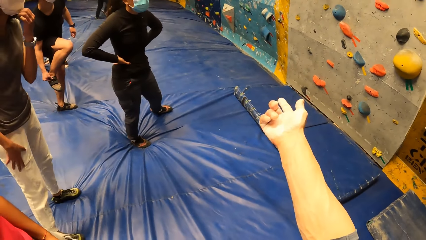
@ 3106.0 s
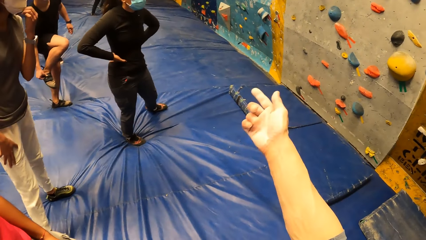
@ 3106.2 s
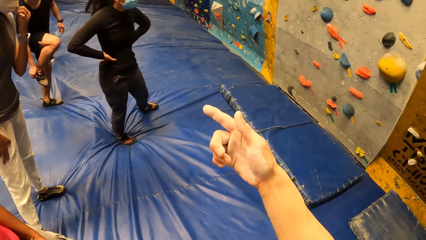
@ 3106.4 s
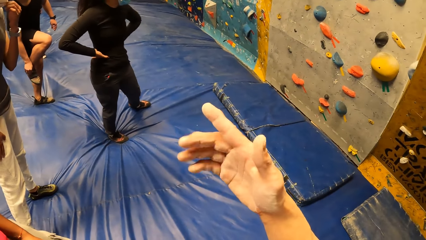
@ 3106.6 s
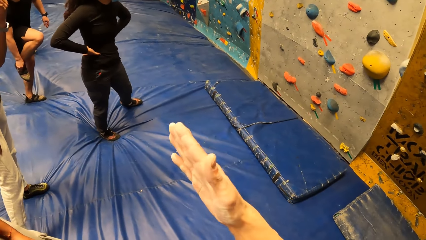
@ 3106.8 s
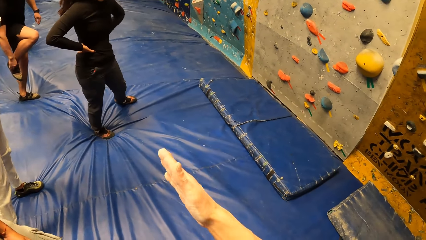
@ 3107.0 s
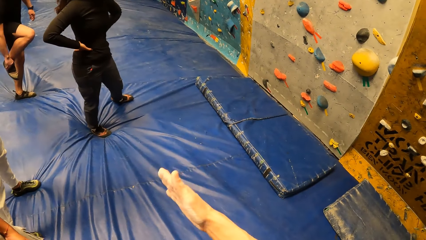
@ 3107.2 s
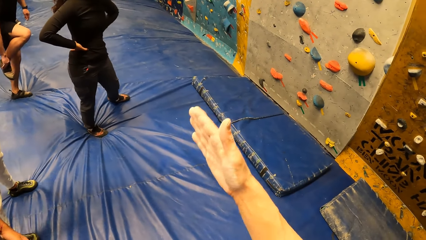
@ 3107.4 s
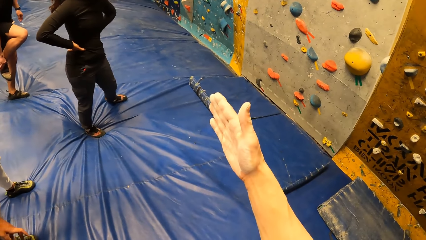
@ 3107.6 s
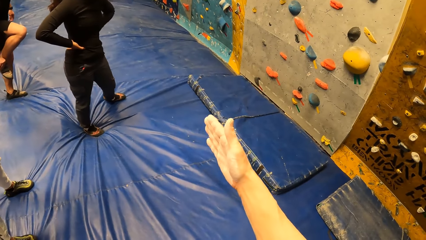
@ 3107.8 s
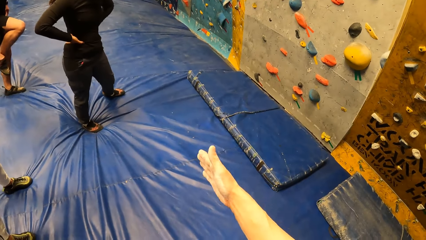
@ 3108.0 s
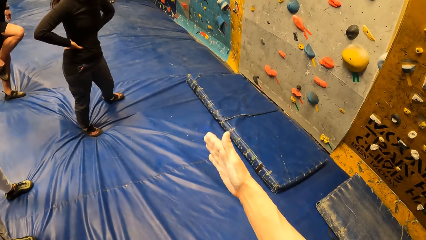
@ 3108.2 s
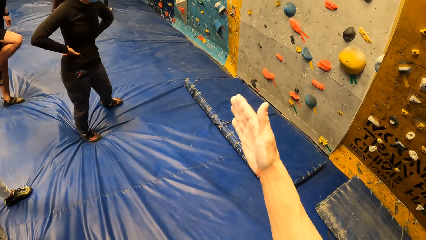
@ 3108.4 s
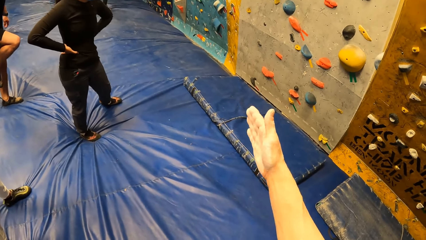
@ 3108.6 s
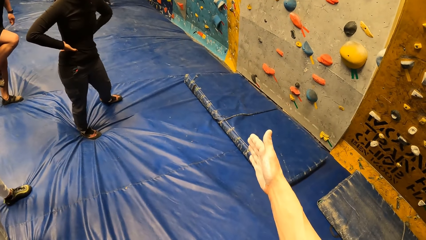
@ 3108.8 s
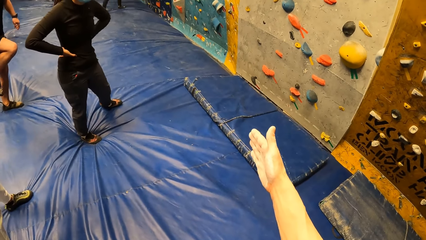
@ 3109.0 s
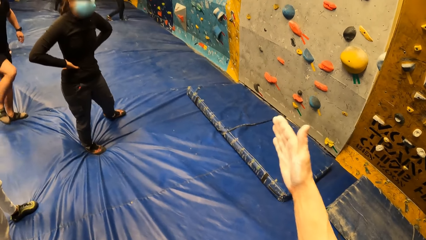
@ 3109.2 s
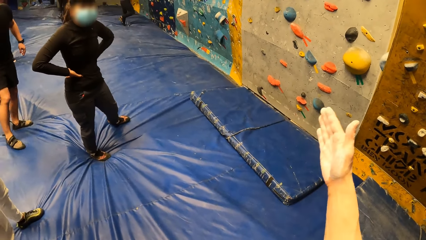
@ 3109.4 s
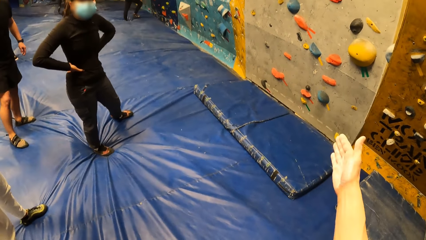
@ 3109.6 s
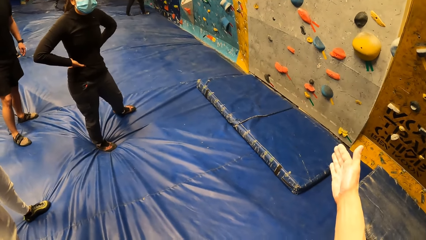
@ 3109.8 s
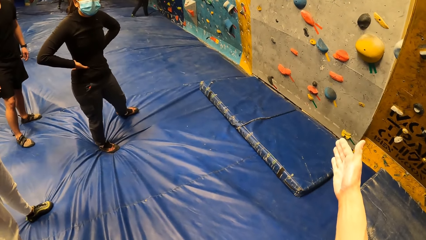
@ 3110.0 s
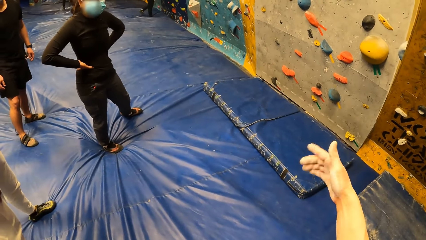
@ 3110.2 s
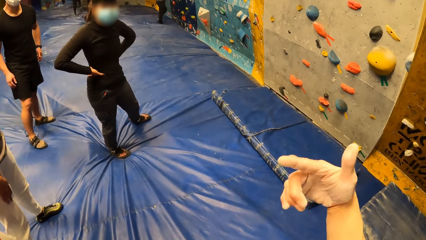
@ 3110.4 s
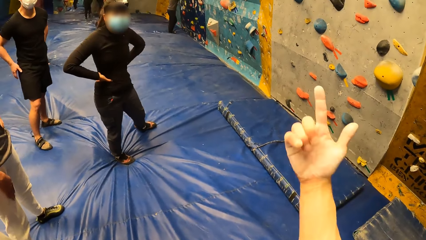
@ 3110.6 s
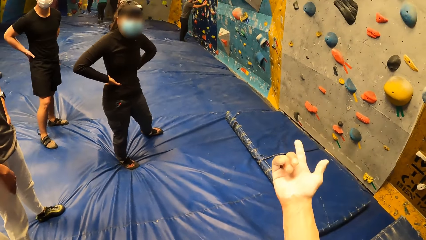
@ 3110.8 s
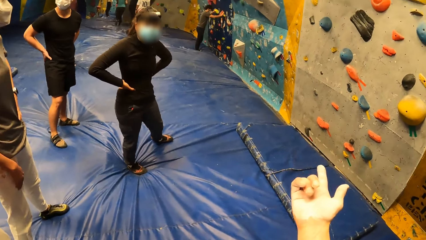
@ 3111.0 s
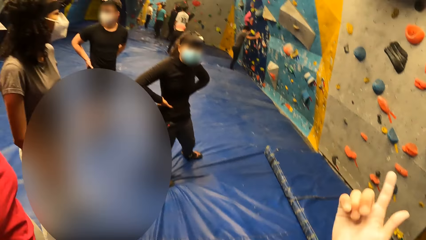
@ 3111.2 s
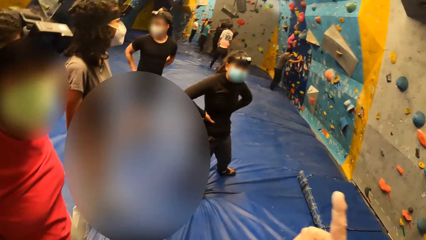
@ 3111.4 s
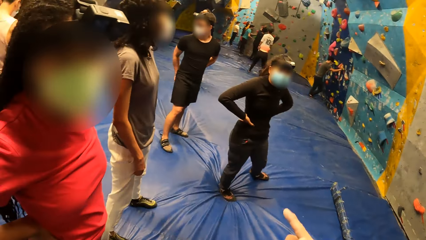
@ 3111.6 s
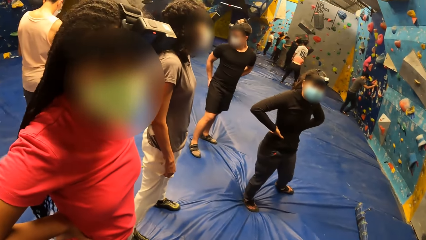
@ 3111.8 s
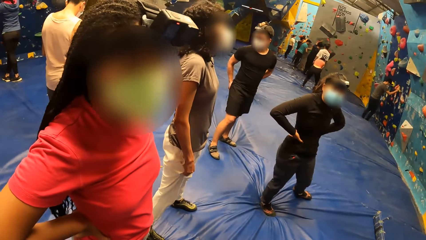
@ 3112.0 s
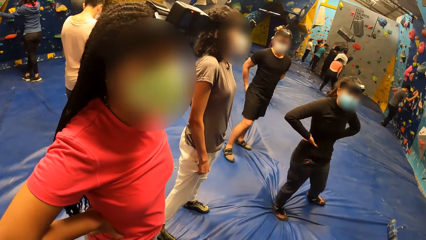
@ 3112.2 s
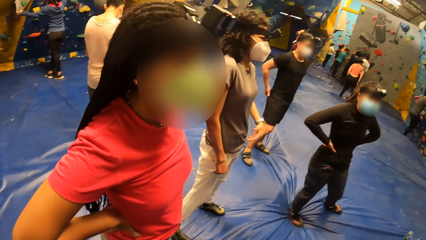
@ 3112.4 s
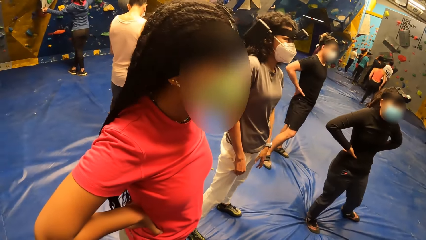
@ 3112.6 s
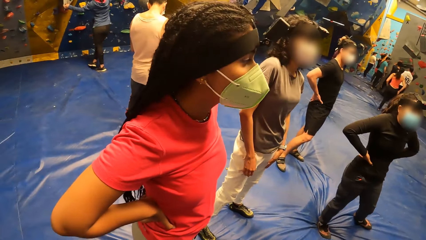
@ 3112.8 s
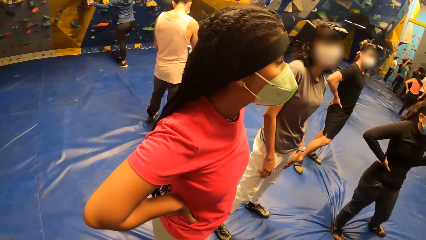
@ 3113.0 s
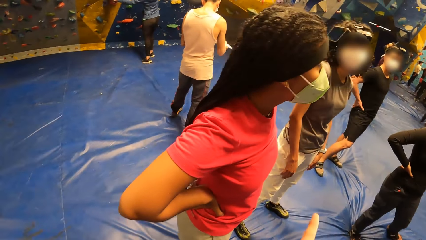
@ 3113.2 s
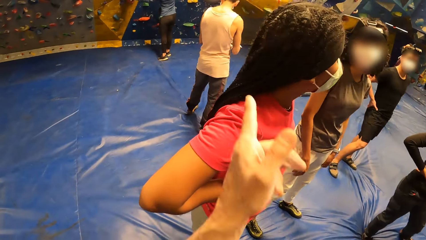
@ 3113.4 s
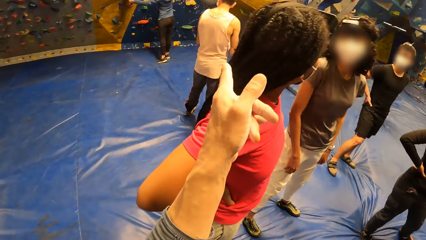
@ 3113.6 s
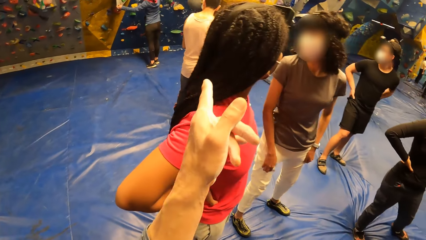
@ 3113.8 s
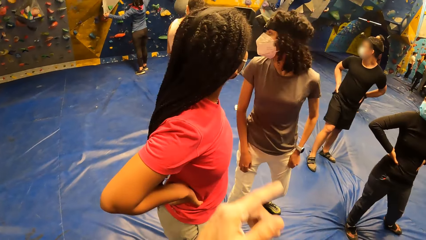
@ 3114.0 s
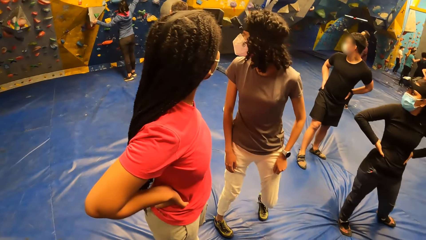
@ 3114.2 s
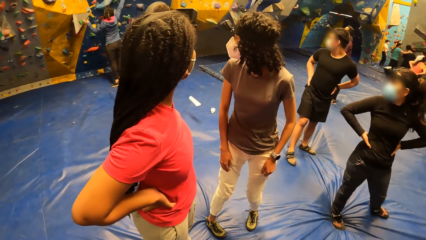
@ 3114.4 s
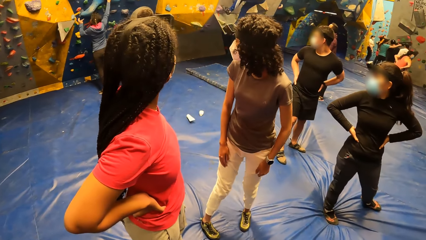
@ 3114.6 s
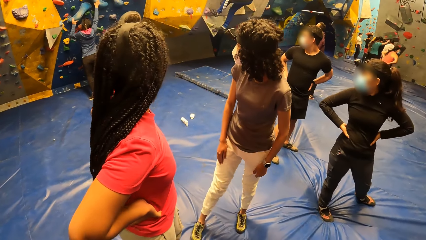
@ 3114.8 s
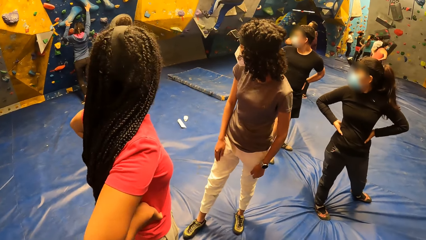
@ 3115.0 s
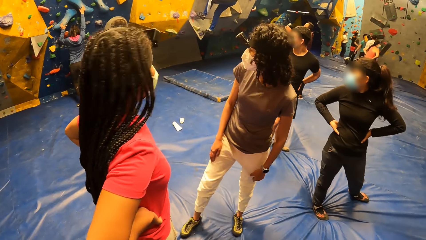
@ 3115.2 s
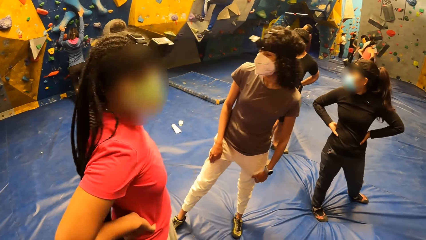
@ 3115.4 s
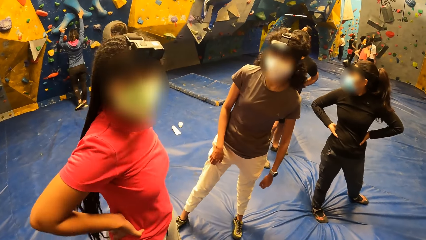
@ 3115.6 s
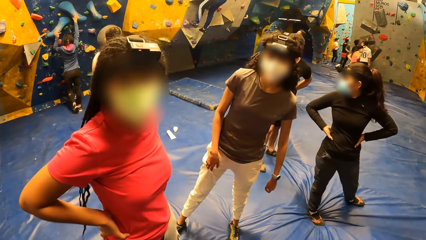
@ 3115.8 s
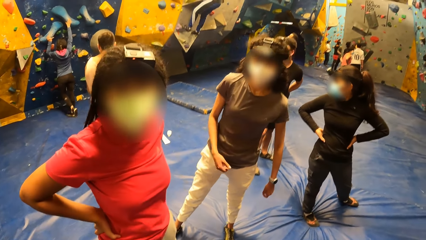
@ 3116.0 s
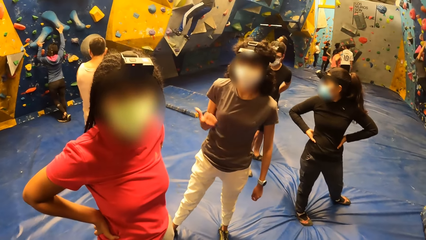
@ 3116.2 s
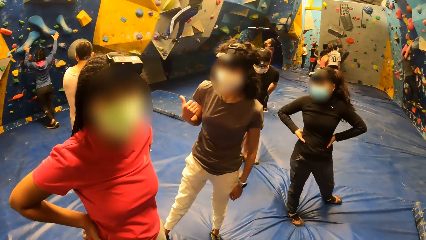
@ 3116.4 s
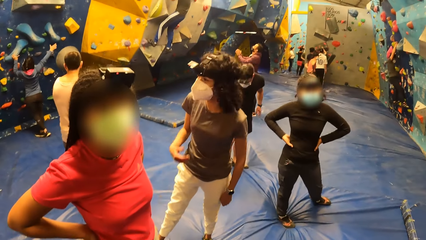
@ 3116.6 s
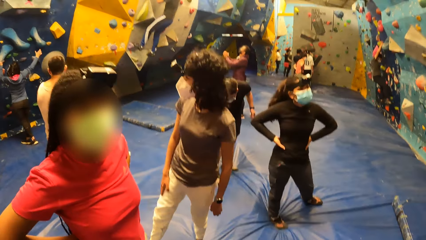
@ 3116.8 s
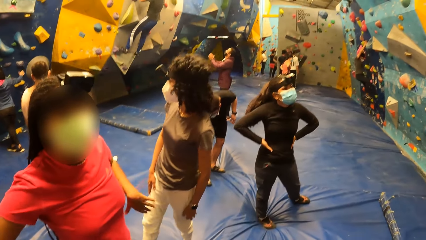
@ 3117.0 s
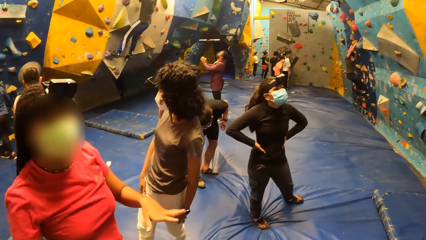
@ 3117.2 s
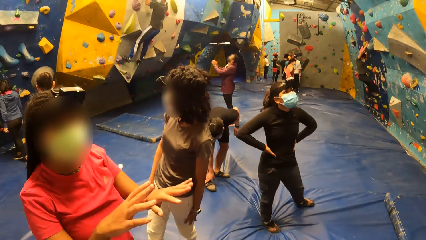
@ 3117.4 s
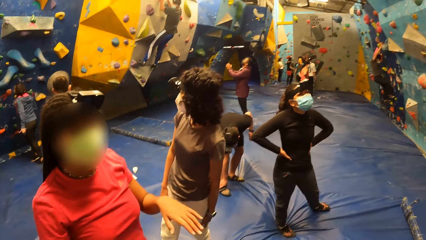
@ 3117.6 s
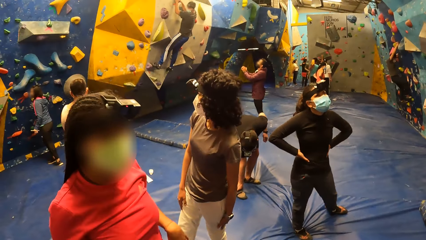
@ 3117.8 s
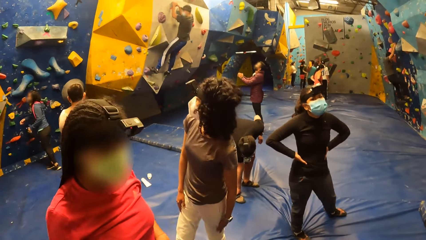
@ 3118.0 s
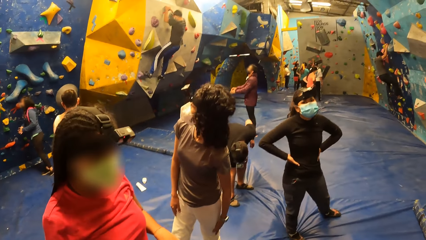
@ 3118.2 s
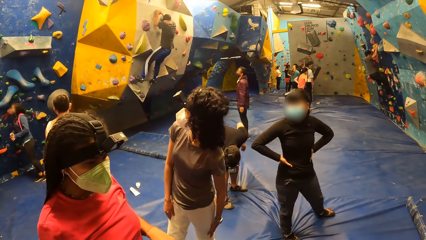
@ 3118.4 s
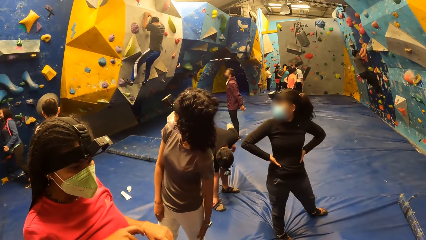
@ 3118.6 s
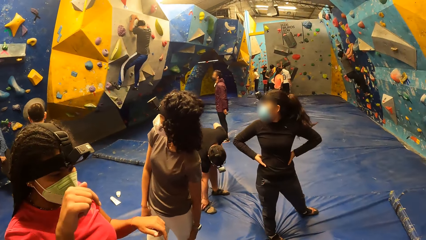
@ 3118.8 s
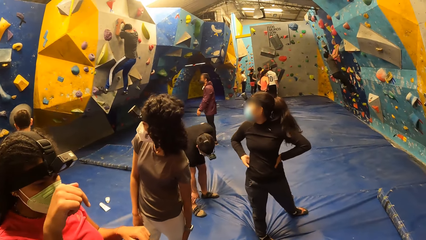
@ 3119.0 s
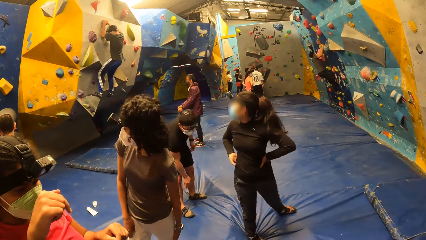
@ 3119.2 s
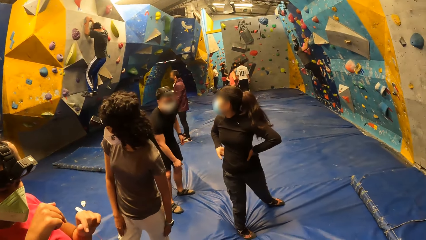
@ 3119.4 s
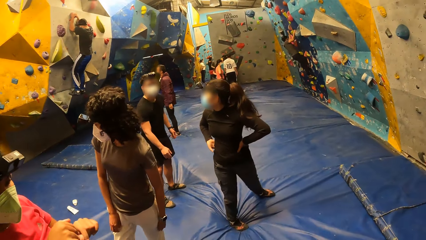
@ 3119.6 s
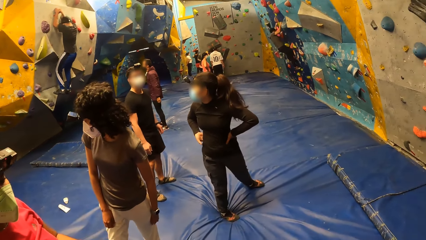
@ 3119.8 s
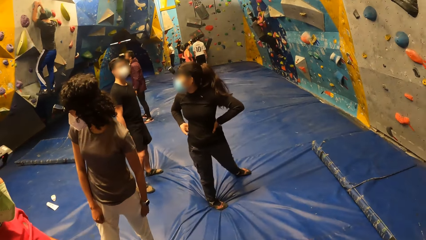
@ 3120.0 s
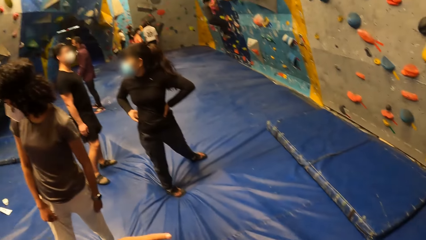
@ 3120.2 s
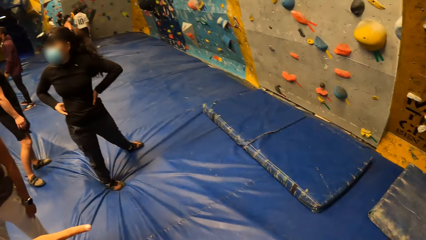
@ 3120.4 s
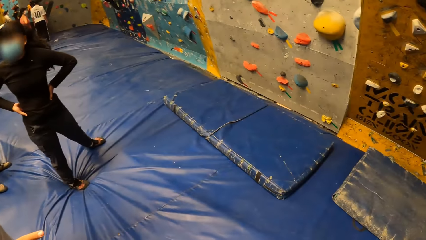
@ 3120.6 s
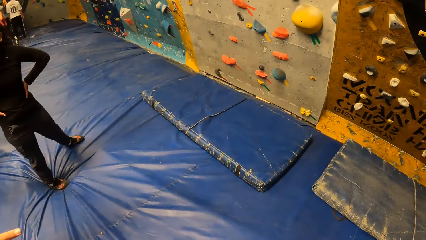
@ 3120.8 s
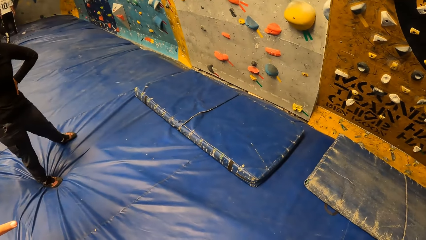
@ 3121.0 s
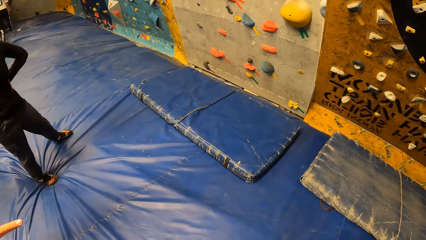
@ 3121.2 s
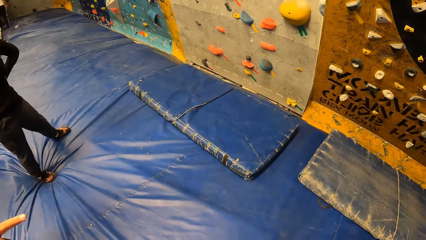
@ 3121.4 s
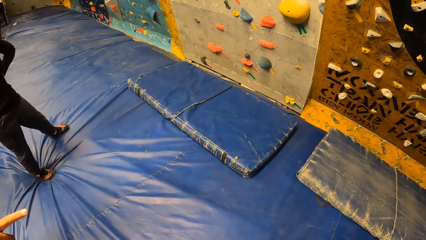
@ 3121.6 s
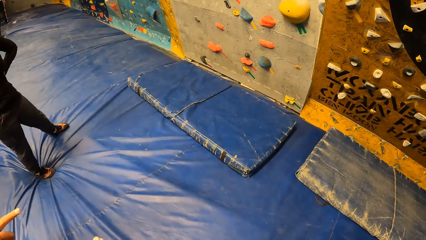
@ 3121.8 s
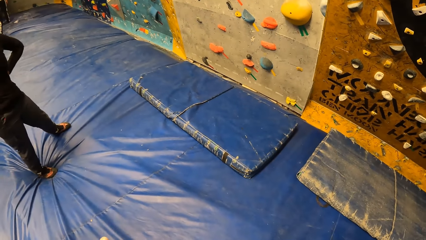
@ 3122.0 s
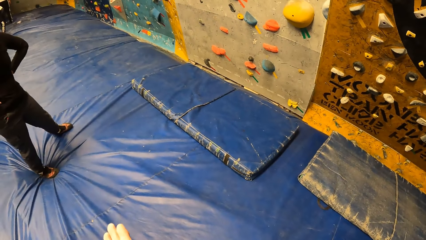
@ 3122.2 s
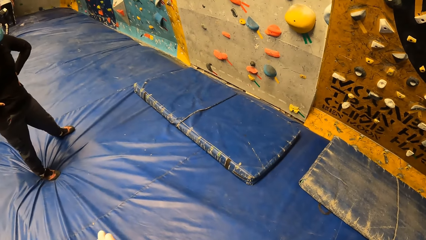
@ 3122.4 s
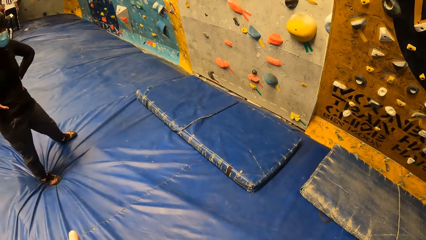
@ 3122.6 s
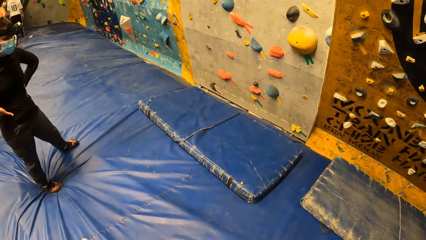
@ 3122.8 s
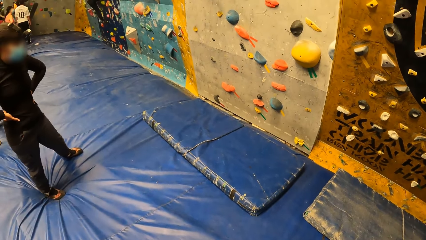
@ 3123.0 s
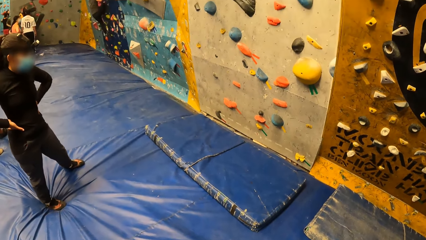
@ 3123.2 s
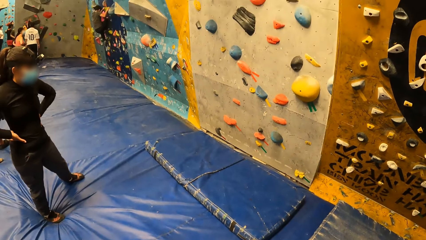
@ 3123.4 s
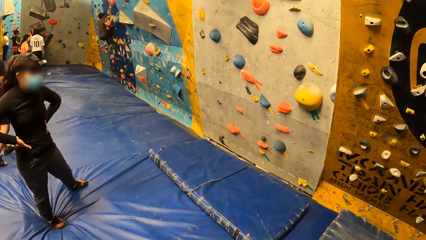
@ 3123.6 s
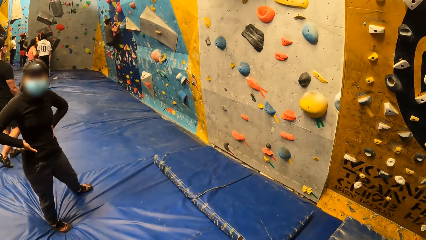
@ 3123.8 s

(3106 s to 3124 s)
The camera wearer interacts with a man, a woman, another woman and a third woman. They look left. They converse with a person, a woman and another woman. They look right. The person converses with the camera wearer, the woman and the other woman.
